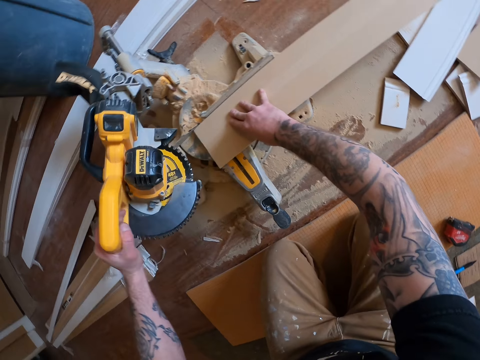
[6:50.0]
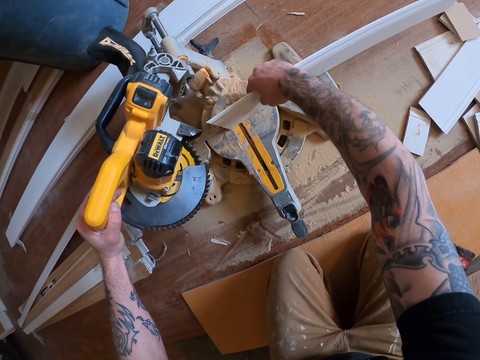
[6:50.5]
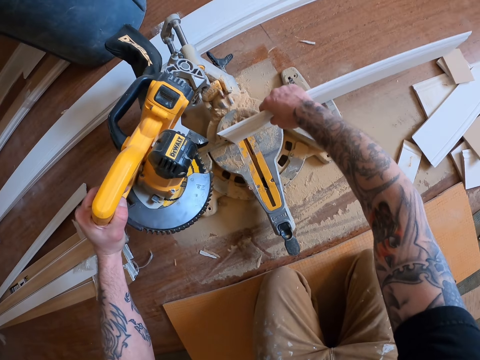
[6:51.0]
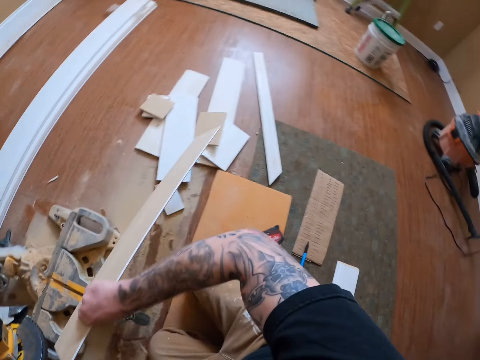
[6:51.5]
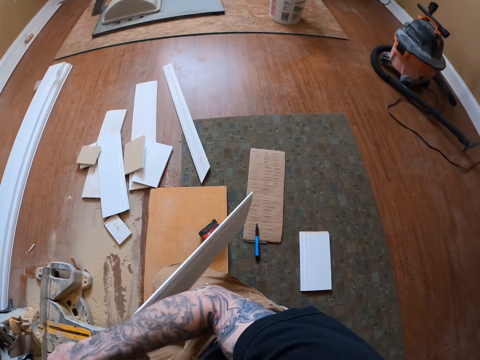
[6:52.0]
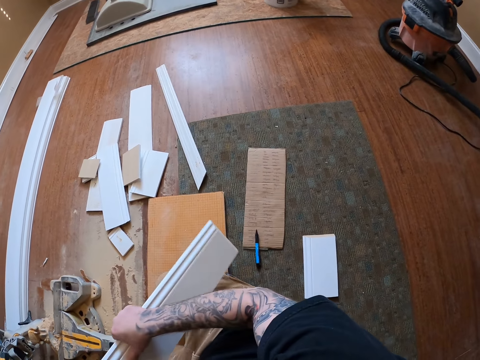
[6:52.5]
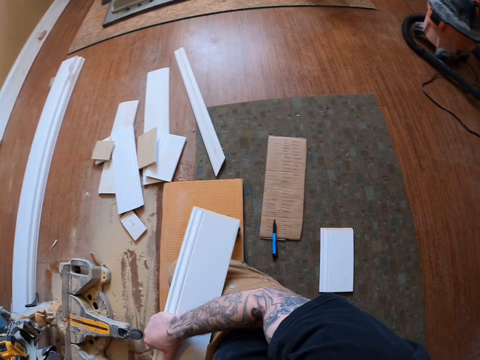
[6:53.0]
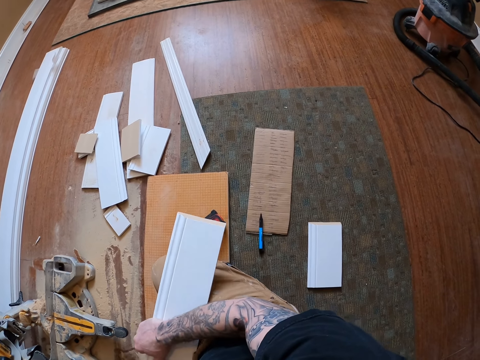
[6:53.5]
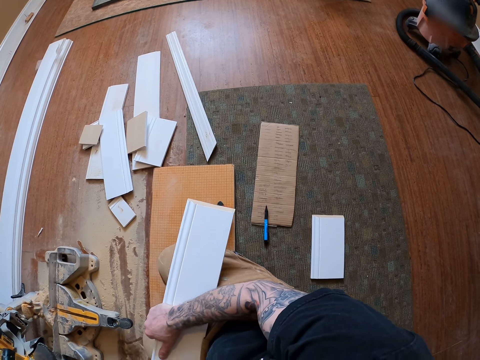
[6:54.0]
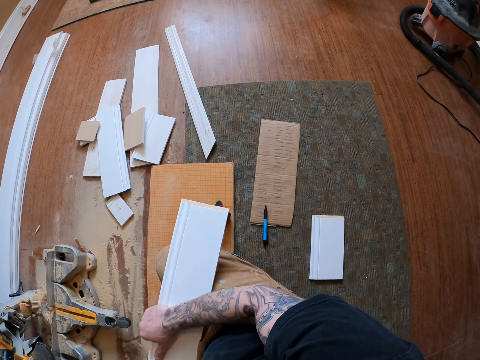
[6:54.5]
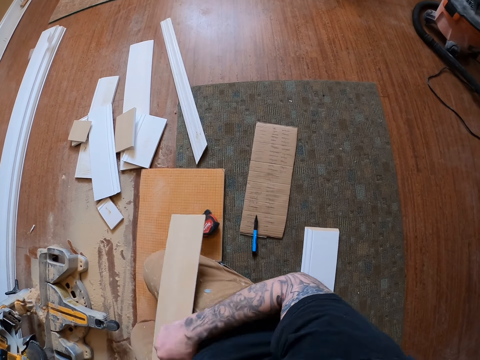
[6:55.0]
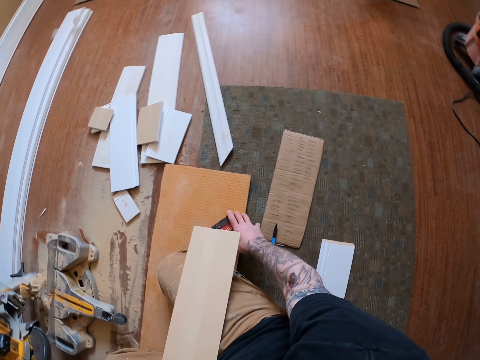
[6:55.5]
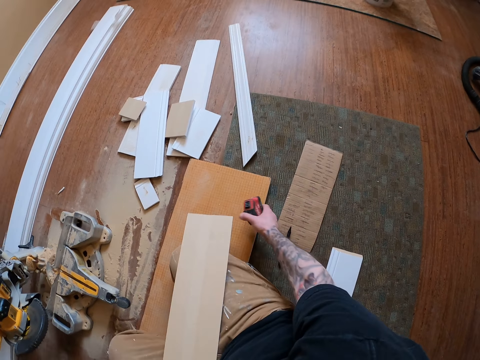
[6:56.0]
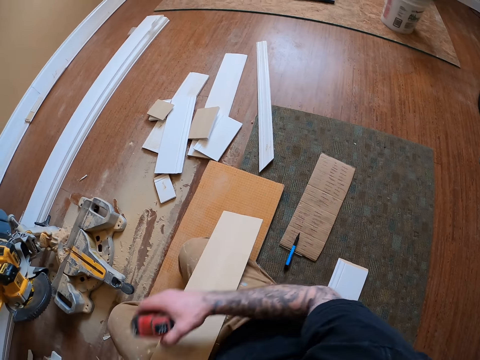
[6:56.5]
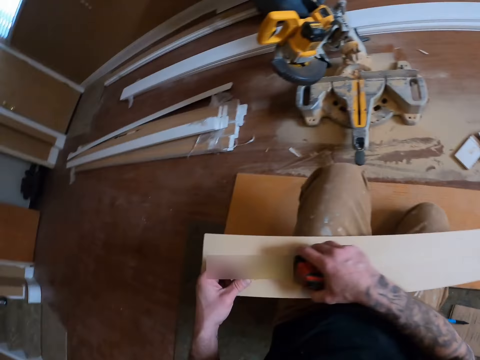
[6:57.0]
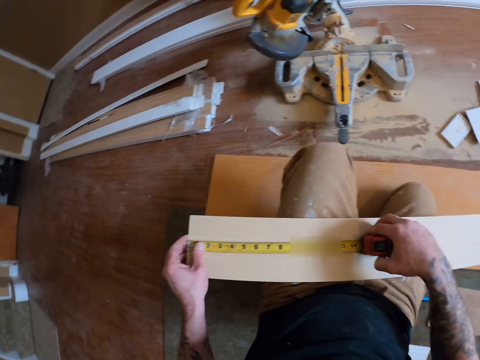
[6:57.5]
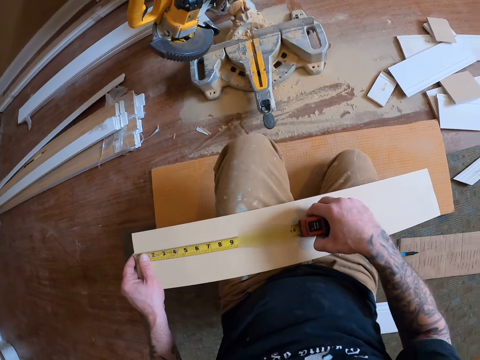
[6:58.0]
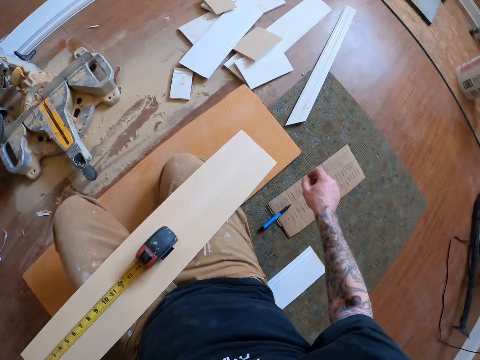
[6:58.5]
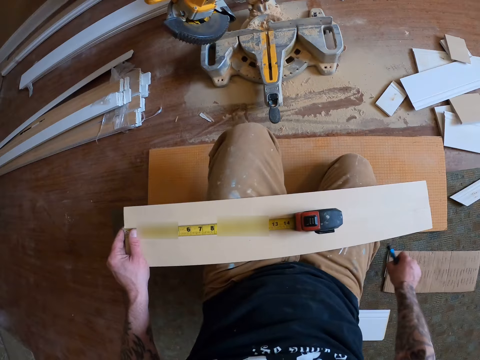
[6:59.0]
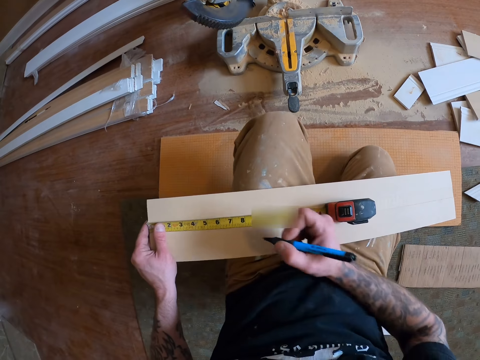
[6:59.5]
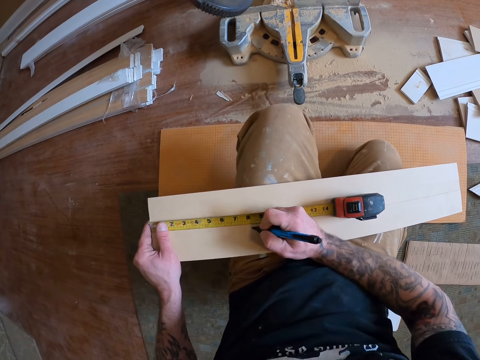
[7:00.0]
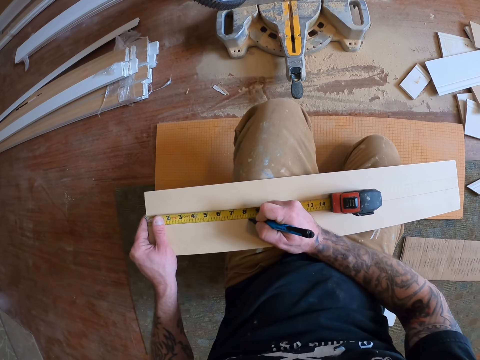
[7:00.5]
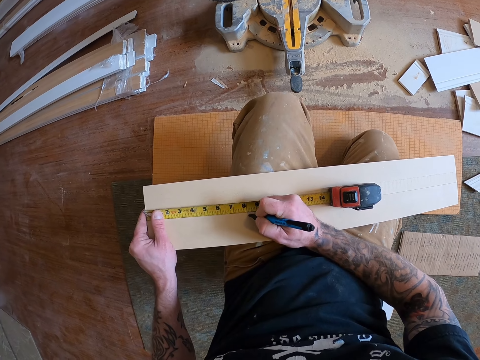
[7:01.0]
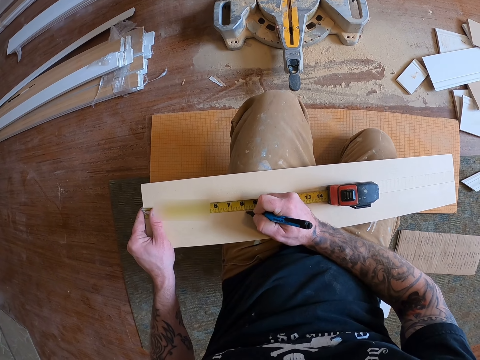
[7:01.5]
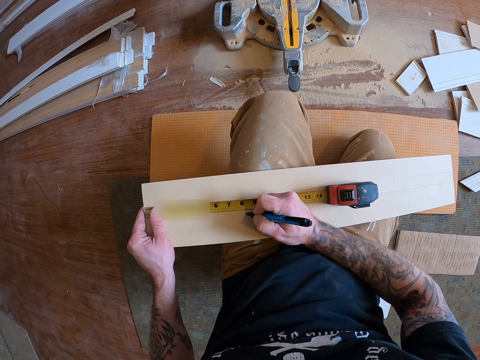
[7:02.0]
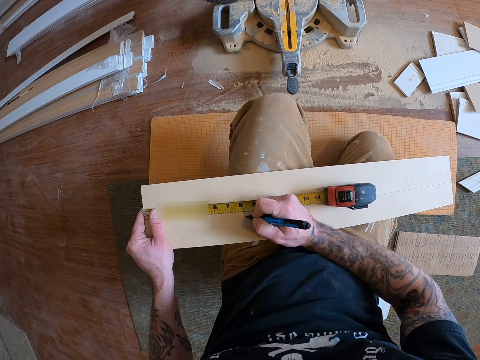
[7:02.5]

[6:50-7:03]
The camera wearer lifts the baseboard or wood. He moves the baseboard from the miter saw and places the baseboard on his lap. He picks up the tape measure from the floor. He measures the wood with the tape measure. He grabs the marker or pen. He marks the wood with the pen.

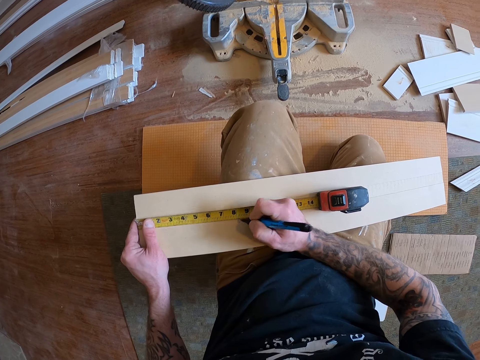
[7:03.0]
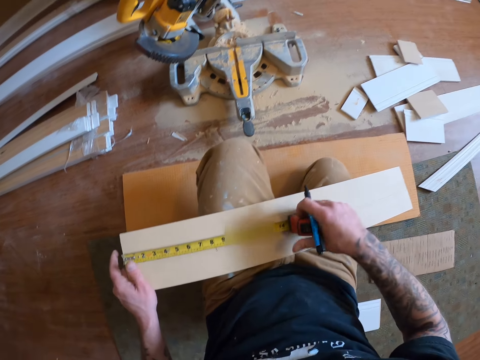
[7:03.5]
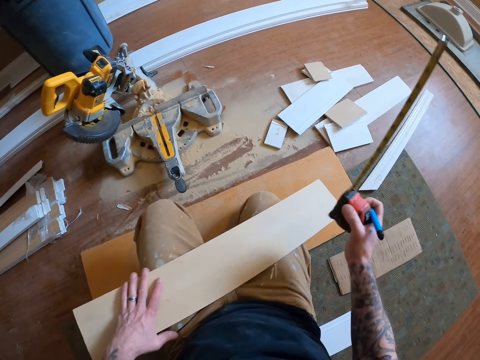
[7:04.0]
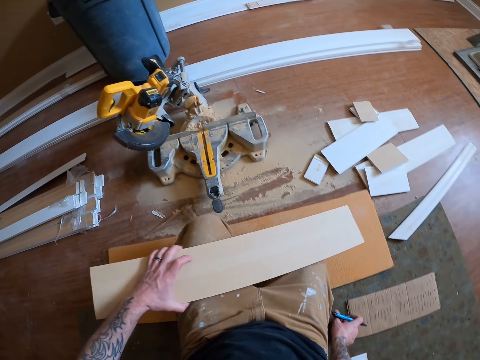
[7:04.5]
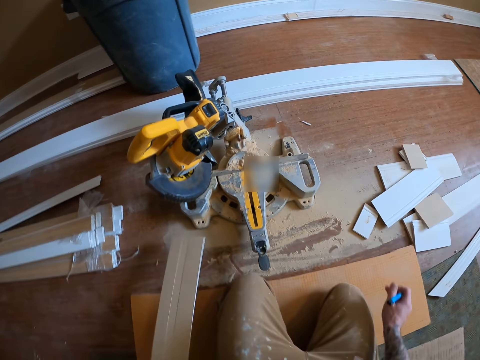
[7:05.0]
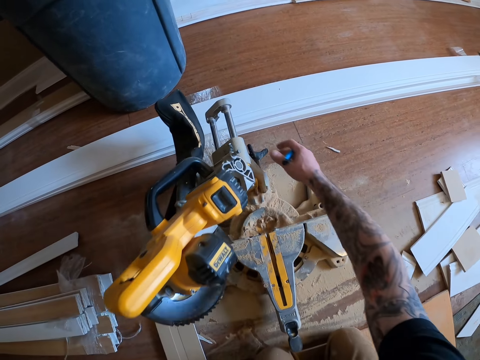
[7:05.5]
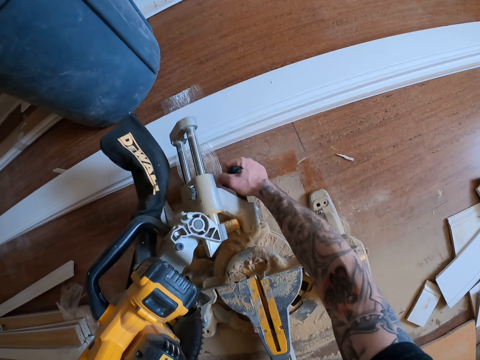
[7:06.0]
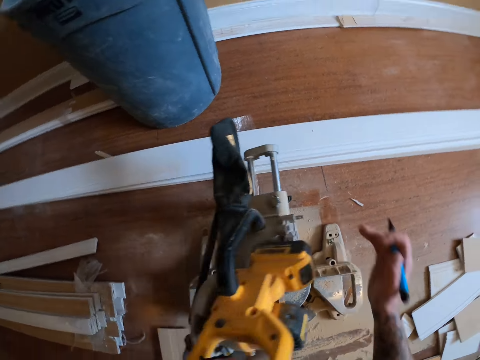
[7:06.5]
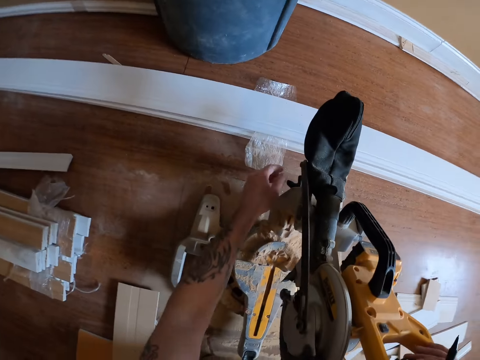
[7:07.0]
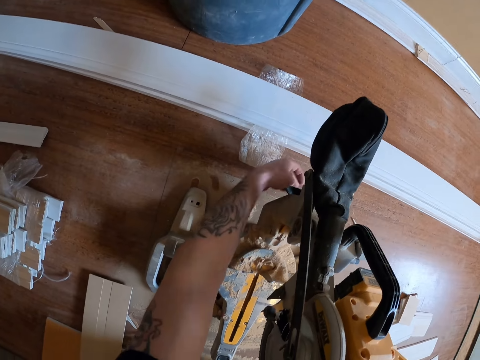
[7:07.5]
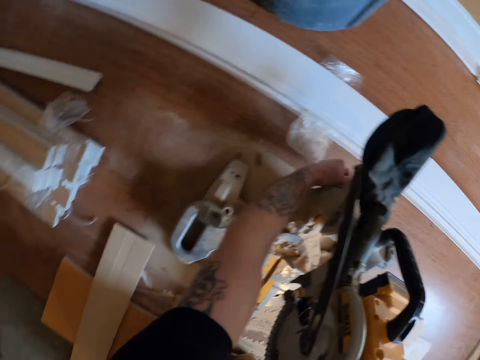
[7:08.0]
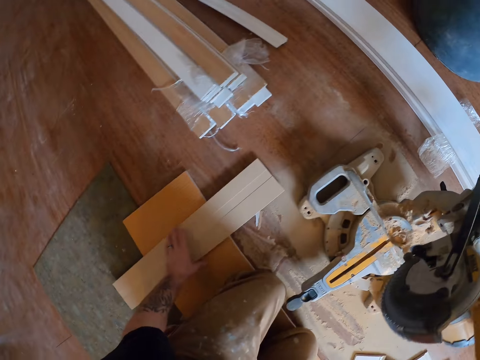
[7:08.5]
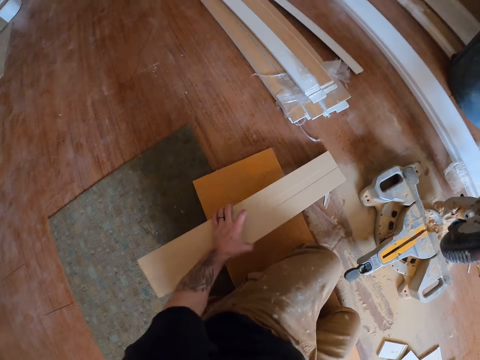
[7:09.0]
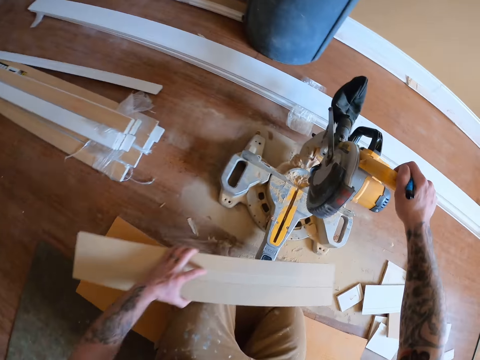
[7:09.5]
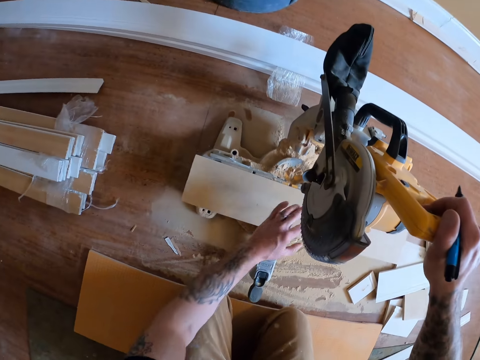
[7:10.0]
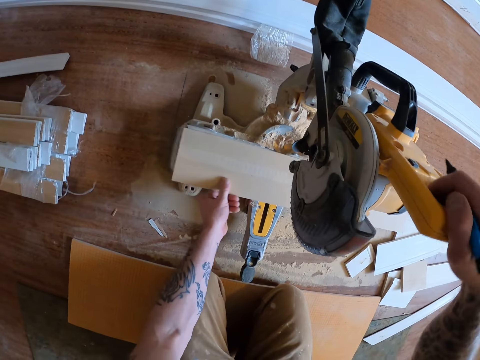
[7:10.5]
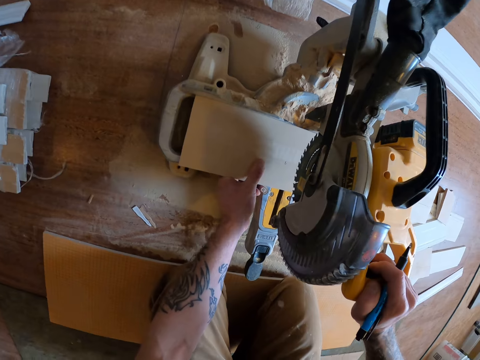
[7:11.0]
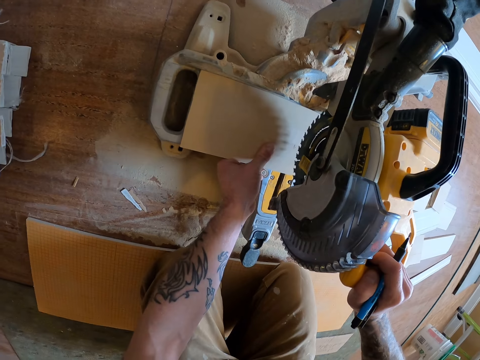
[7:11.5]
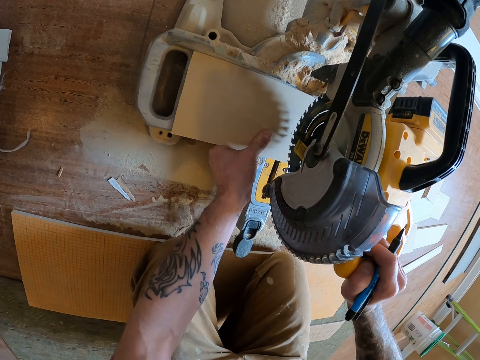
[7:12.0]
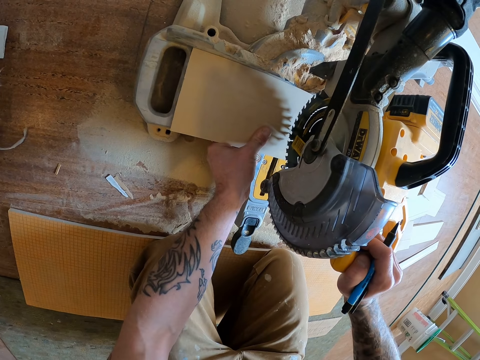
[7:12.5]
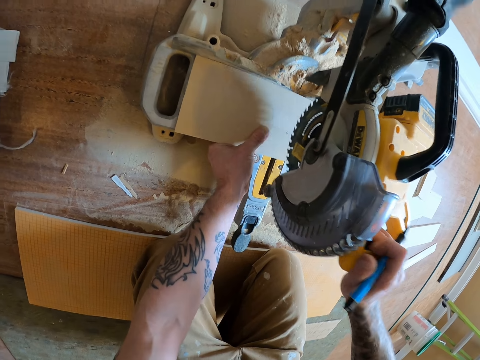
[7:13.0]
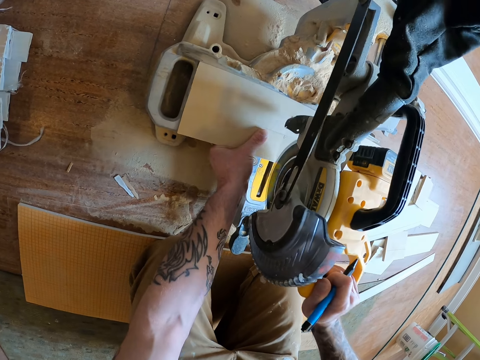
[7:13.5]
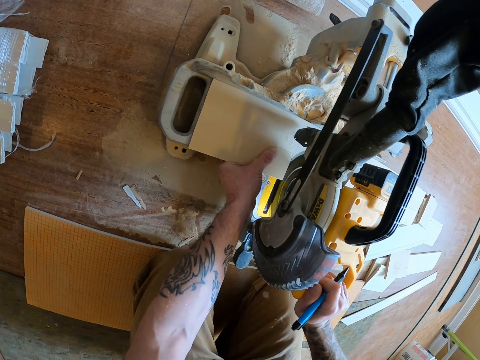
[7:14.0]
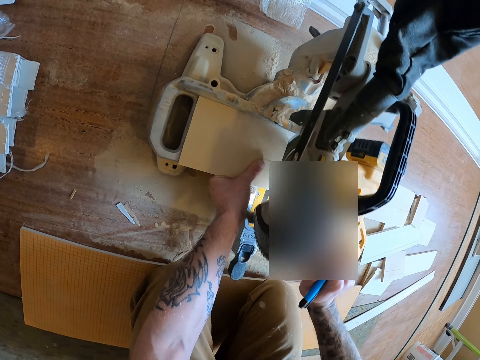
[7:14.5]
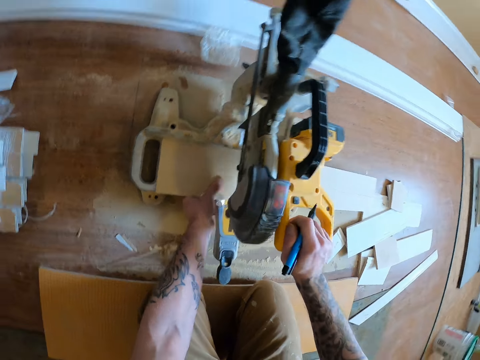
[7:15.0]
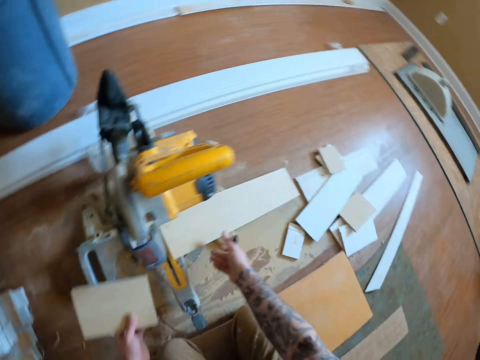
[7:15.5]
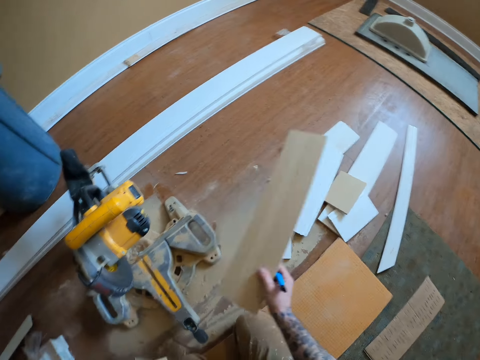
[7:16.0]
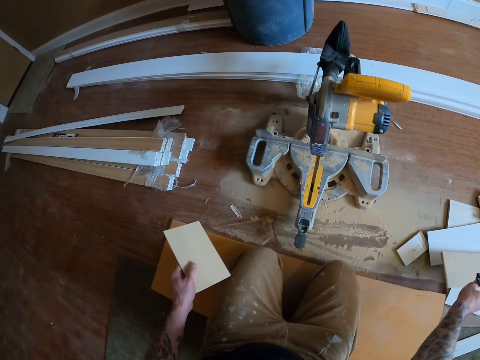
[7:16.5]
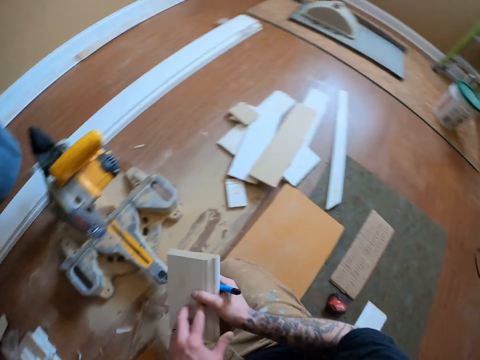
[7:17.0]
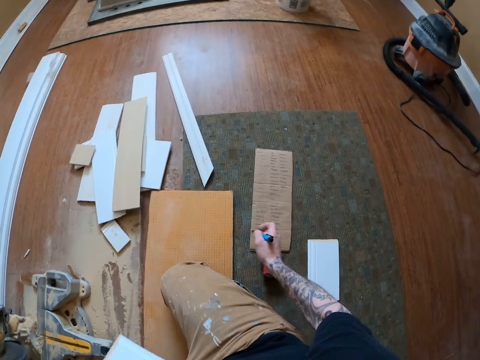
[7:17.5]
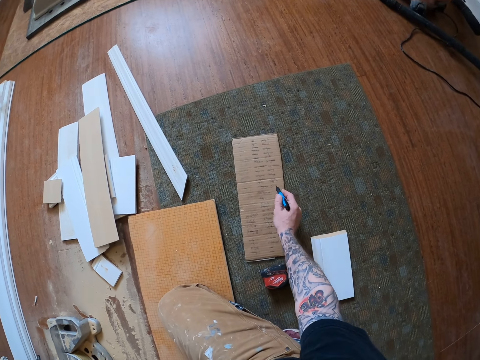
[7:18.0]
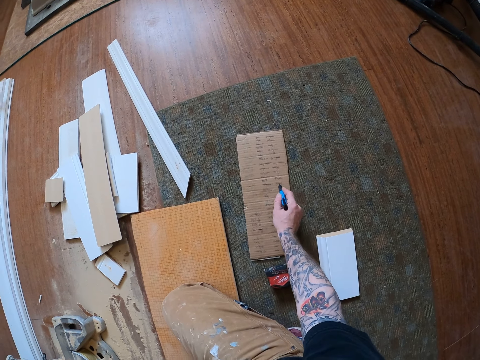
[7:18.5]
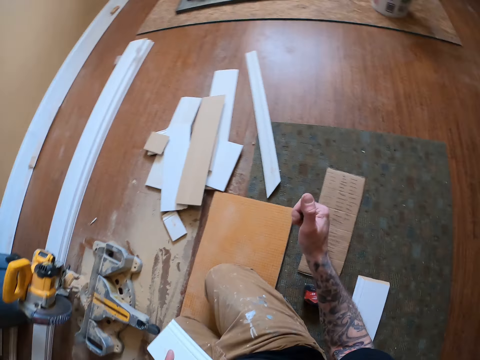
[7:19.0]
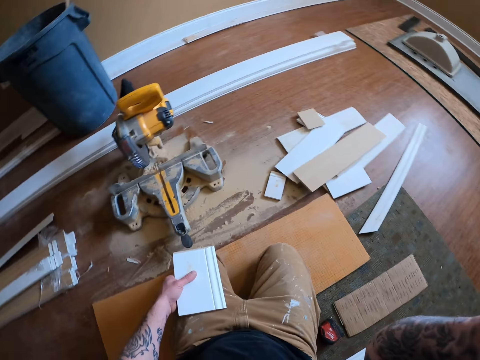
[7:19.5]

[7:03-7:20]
The camera wearer lays the tape measure aside. He removes the tape measure from the wood. He places the baseboard or wood on the floor. He adjusts the lever of the mitre saw. He locks the miter saw. He picks up the wood from the floor. He places the wood under the mitre saw. He cuts the wood with the mitre saw. He picks half of the wood from under the mitre saw with his left hand. He picks the other half of the wood from under the mitre saw with his right hand. He drops the wood in his right hand on the floor. He holds the baseboard. He cancels on the carton paper on the floor. He touches his face.
